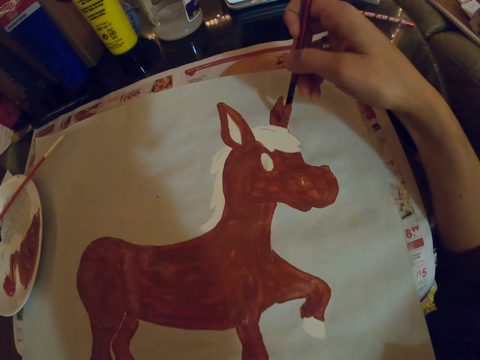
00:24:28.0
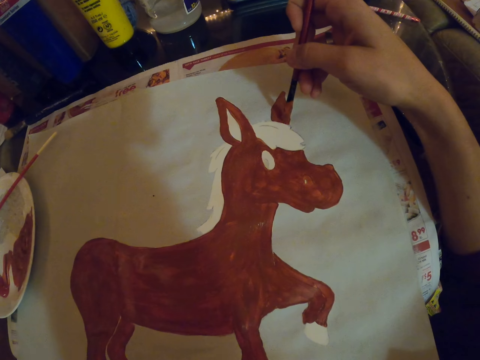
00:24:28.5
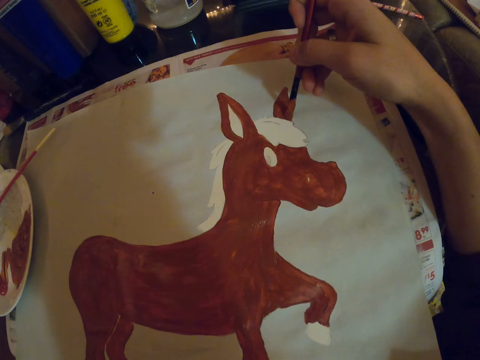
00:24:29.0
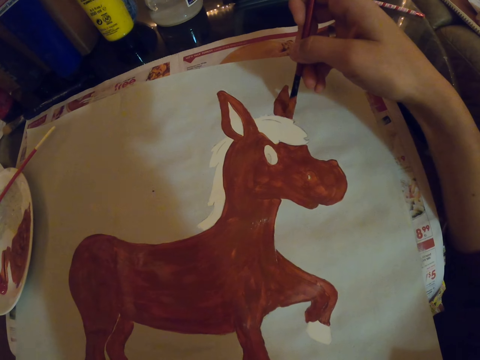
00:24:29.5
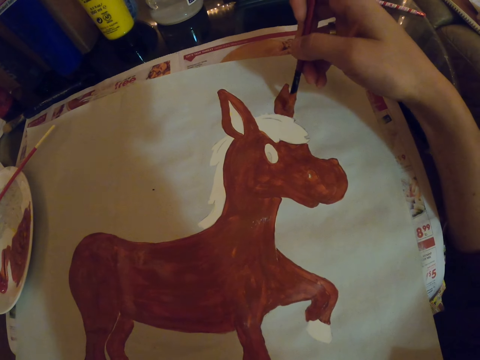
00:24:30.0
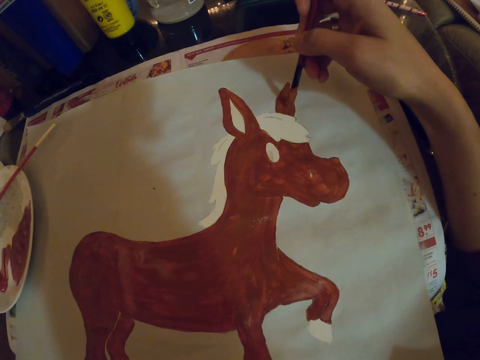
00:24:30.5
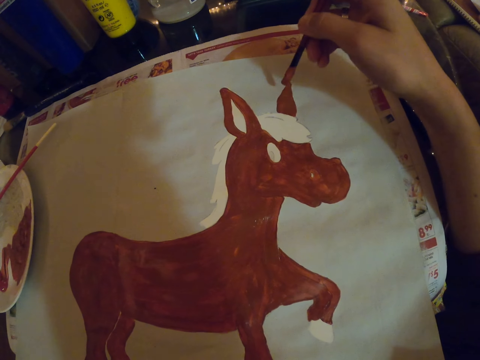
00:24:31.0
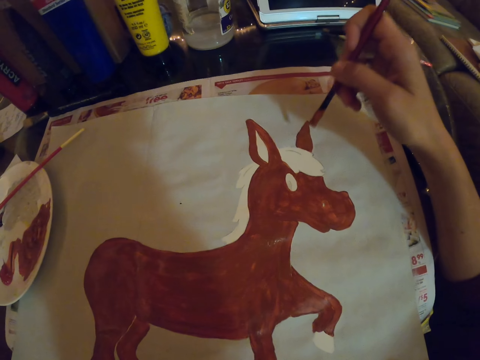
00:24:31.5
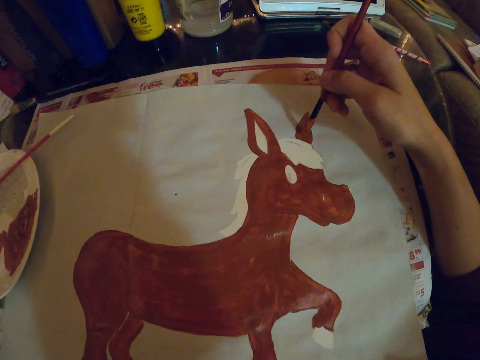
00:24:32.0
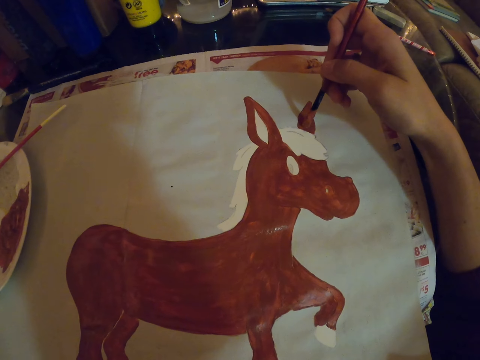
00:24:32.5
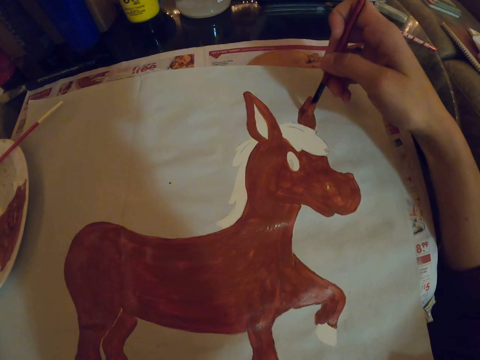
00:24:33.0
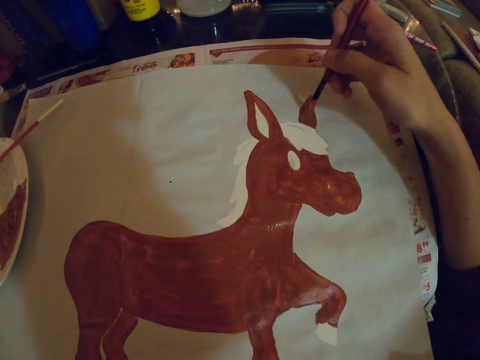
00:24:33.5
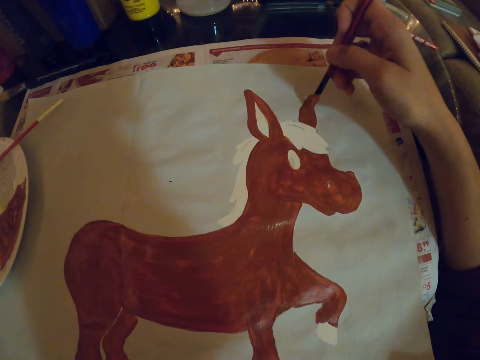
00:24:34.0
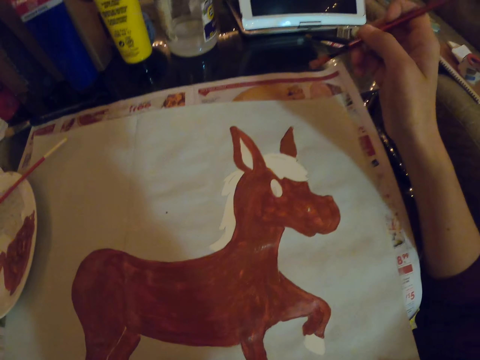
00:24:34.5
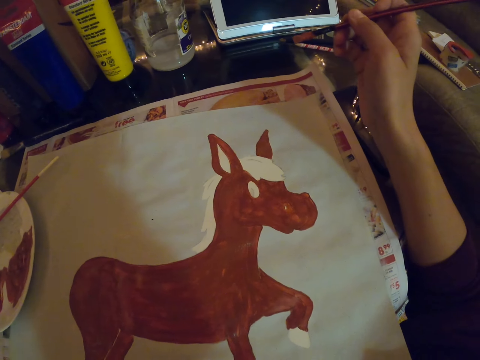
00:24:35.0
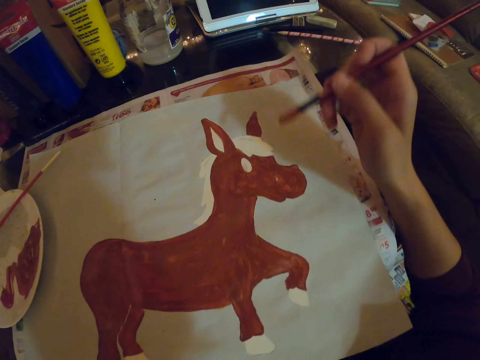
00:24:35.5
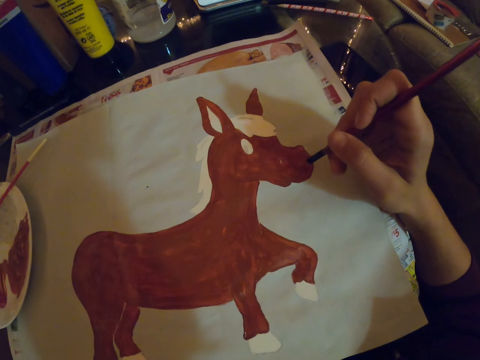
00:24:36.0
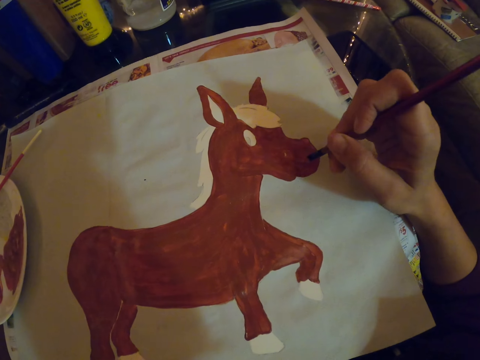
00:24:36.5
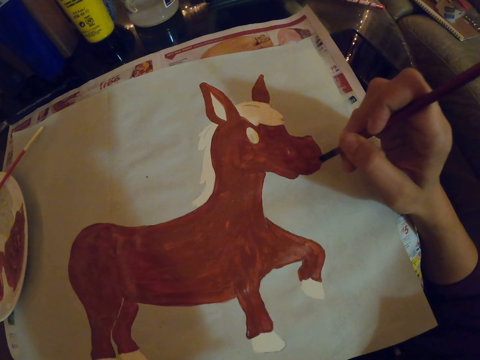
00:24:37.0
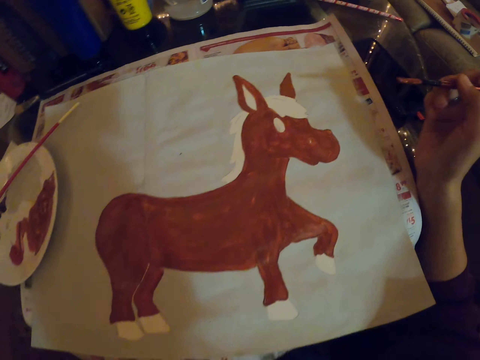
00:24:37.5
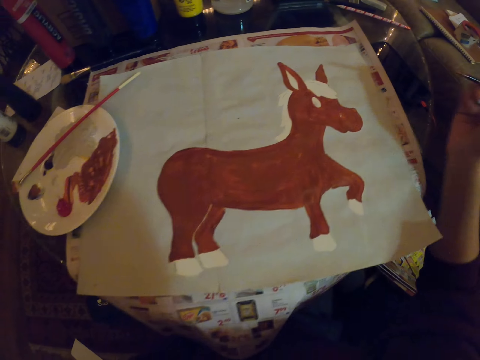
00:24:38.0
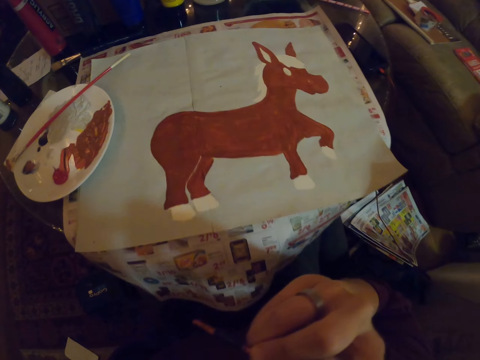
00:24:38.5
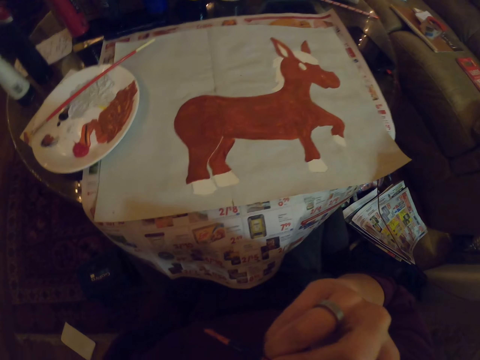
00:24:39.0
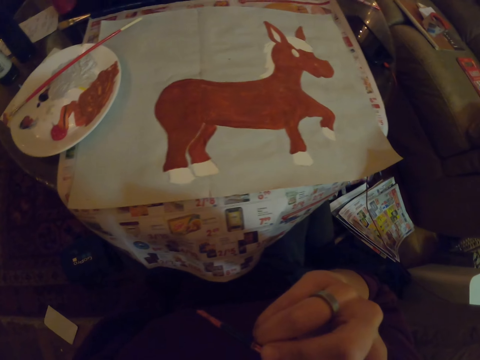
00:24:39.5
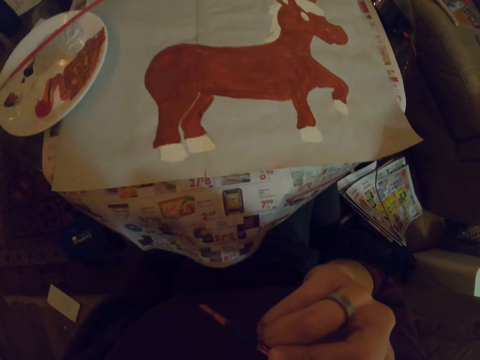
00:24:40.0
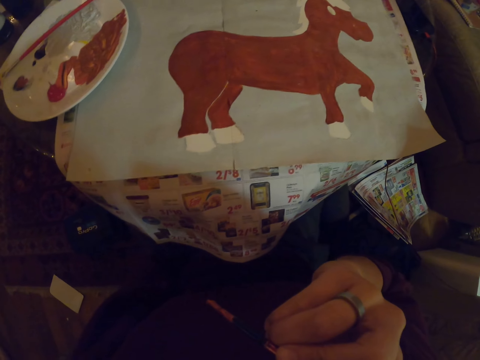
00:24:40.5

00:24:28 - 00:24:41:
The camera wearer repaints the sketch with an art brush. They pause and hold the art brush. They repaint the sketch with the art brush. They pause and hold the art brush.

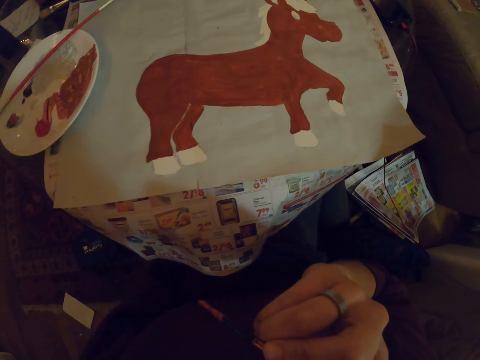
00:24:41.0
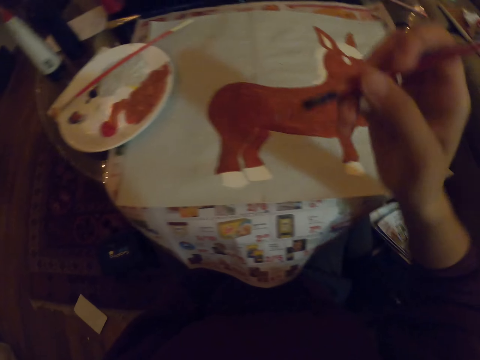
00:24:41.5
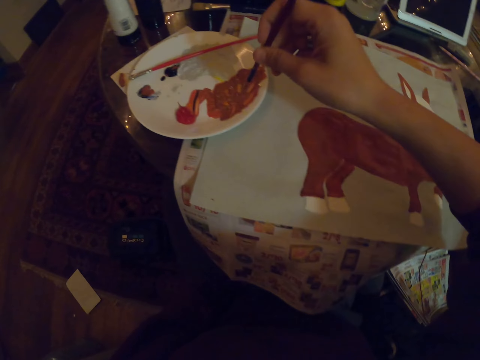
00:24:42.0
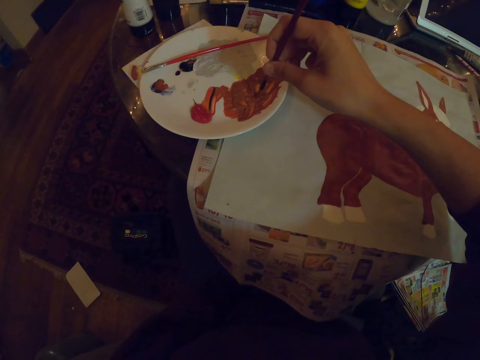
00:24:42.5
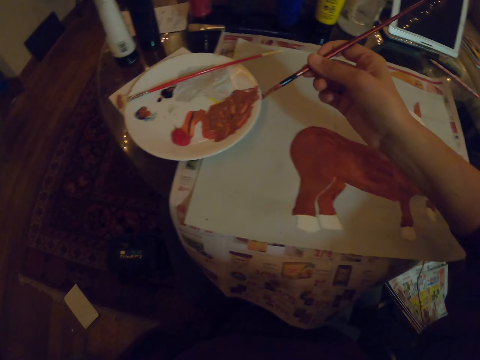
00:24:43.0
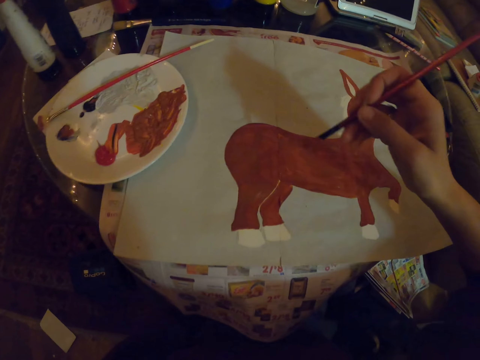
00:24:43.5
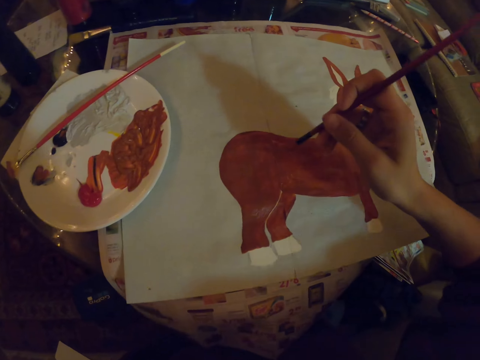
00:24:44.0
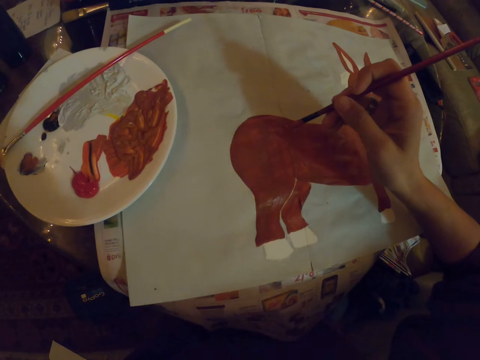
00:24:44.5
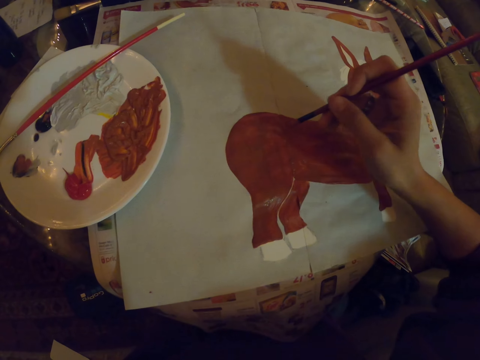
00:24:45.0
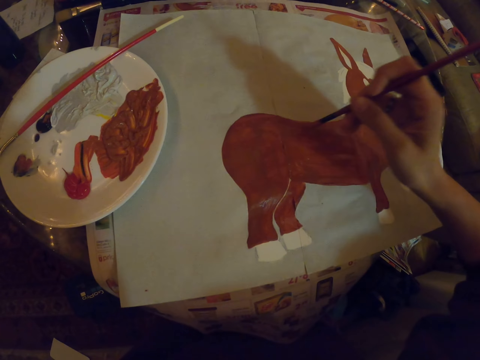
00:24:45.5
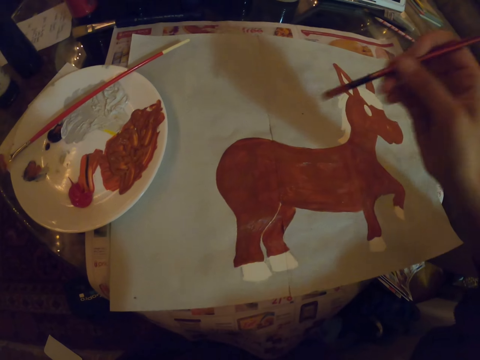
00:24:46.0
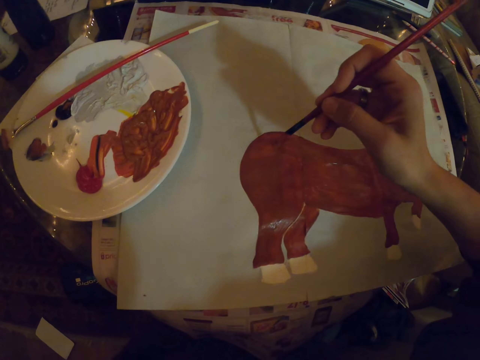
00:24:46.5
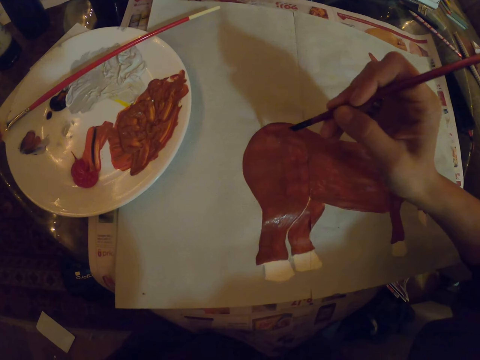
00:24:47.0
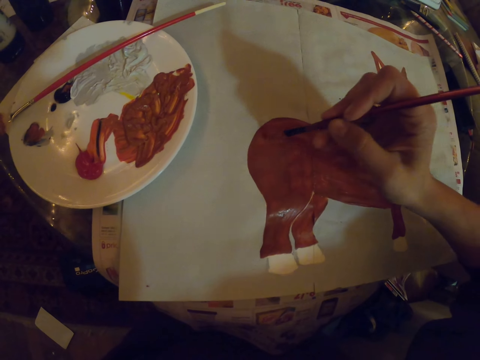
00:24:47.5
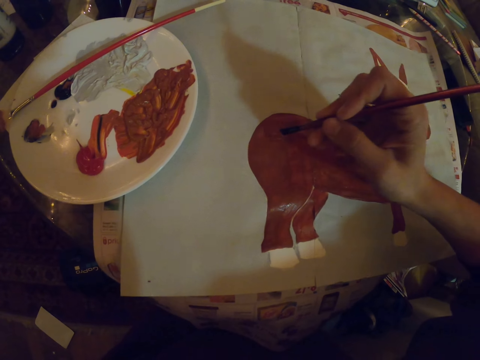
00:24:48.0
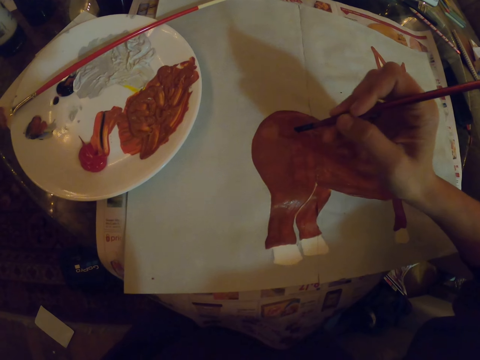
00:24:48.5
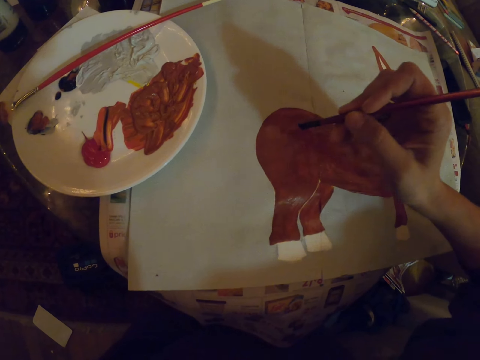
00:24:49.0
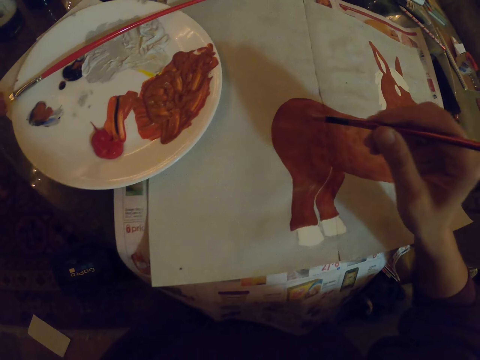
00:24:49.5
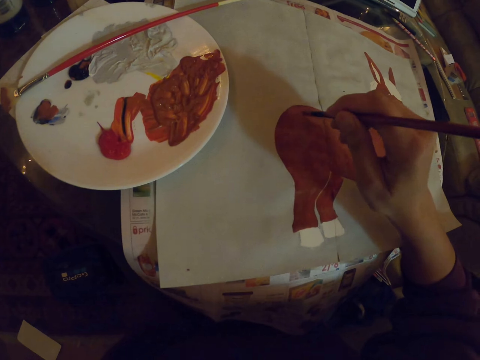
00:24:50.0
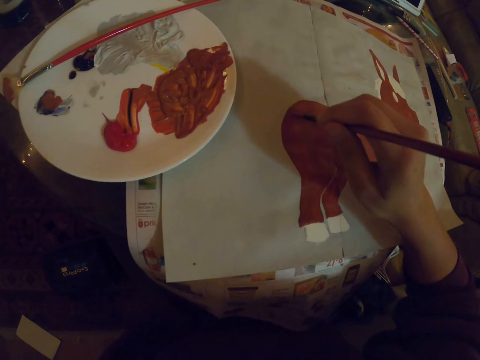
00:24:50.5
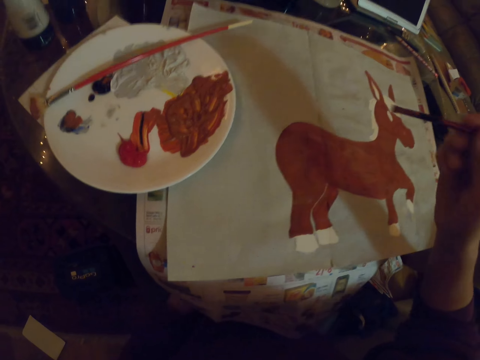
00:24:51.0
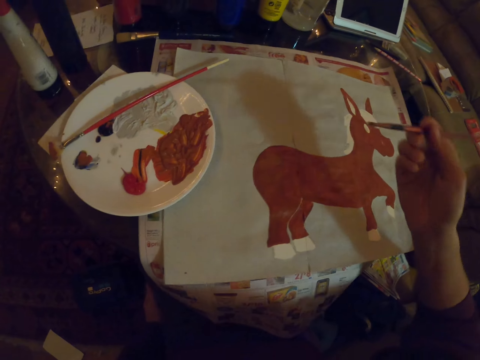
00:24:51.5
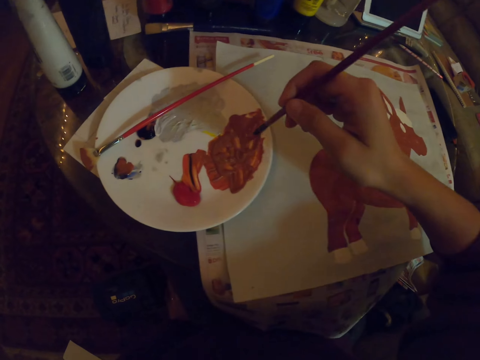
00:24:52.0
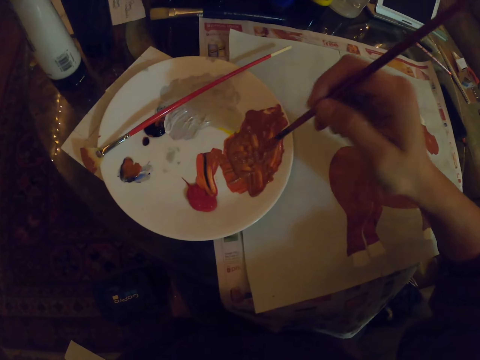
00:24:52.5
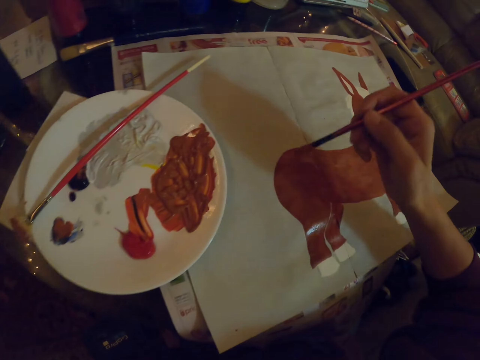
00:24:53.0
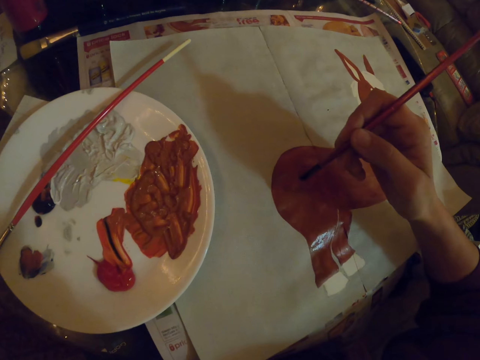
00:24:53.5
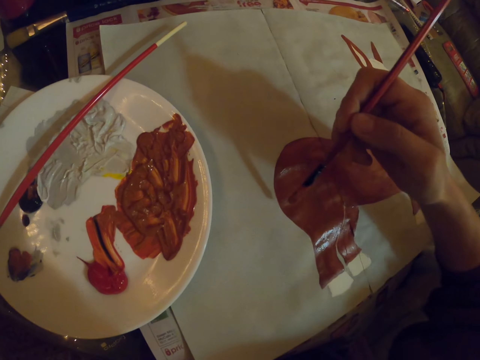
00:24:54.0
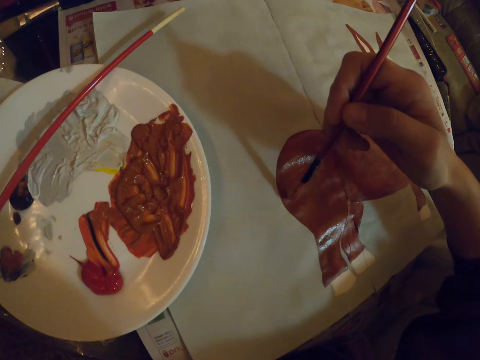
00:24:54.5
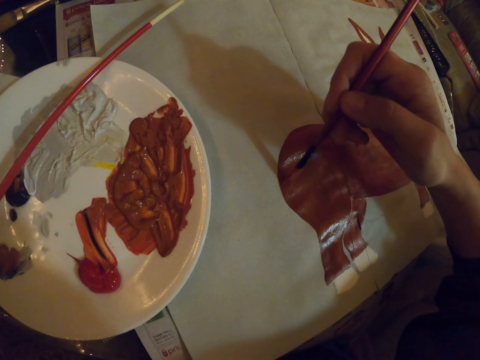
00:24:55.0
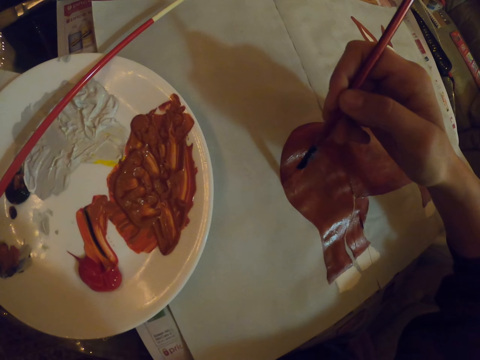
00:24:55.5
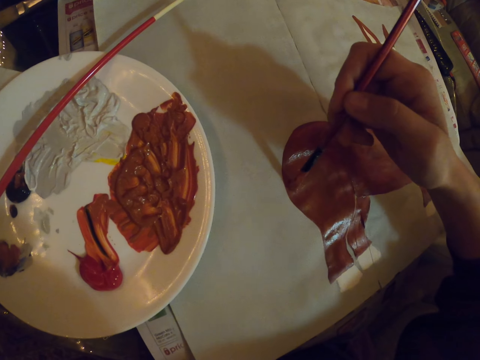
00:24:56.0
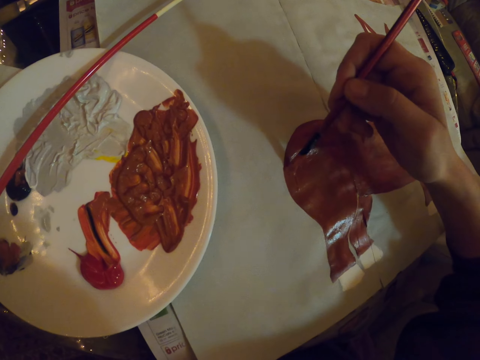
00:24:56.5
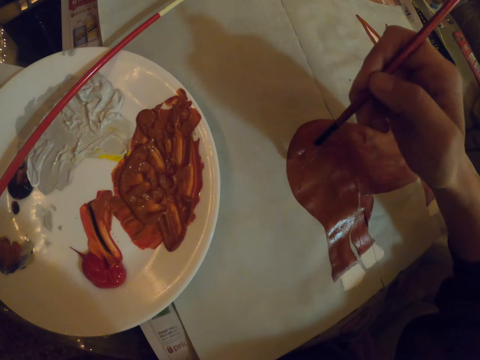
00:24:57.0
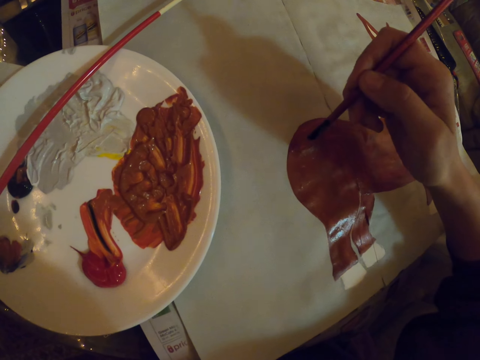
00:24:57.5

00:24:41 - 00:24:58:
The camera wearer dips the art brush in the paint. They repaint the sketch on a paper with the art brush. They pause and hold the art brush. They dip the art brush in the paint. They repaint the sketch on the paper with the art brush.
